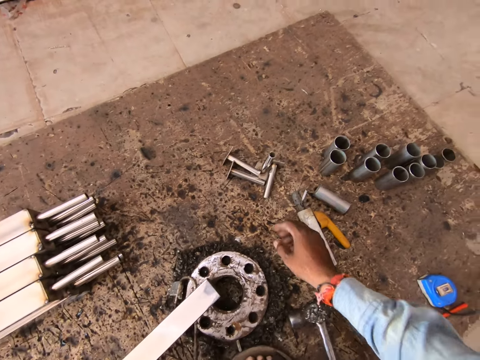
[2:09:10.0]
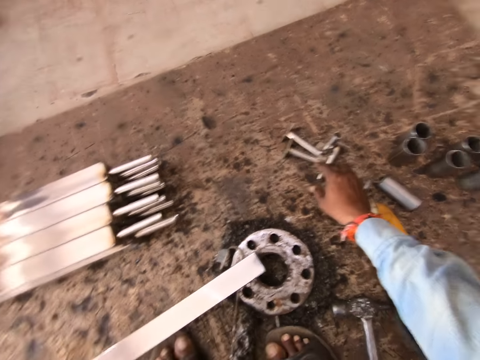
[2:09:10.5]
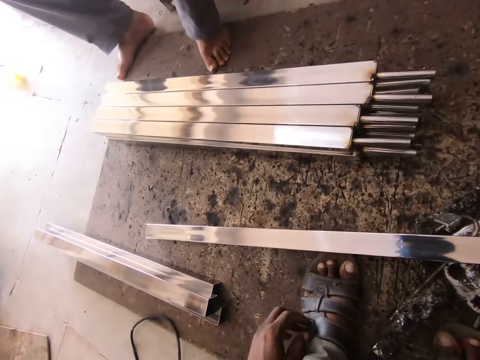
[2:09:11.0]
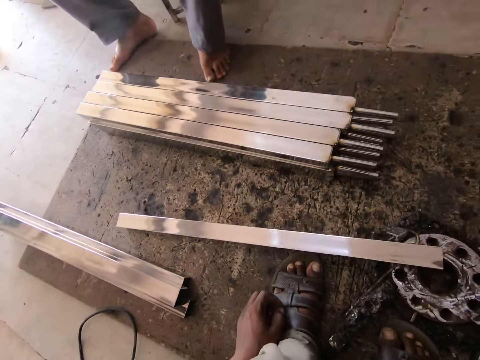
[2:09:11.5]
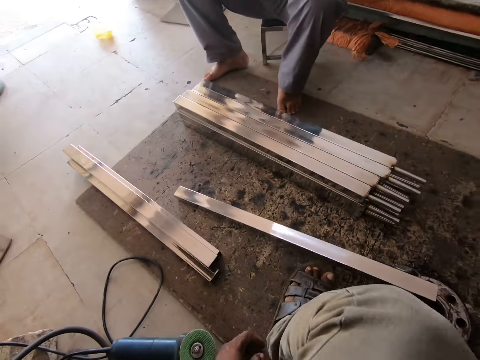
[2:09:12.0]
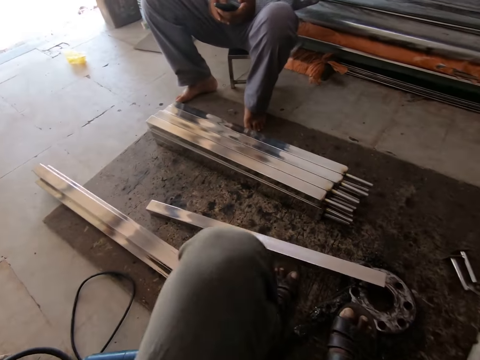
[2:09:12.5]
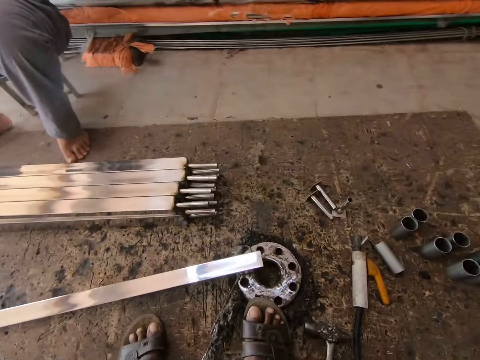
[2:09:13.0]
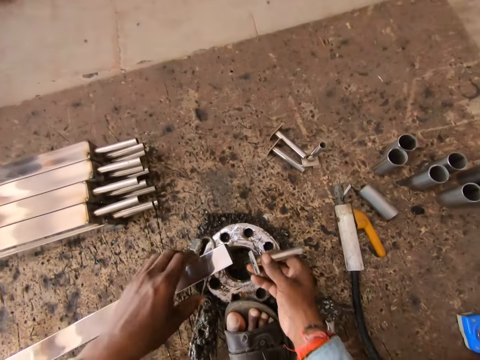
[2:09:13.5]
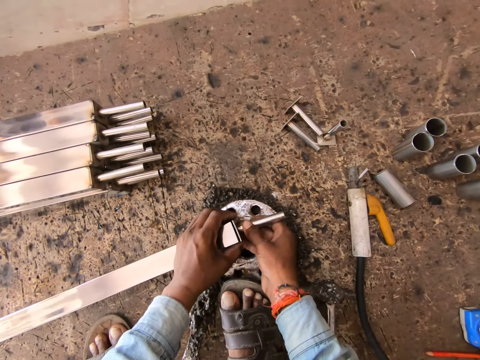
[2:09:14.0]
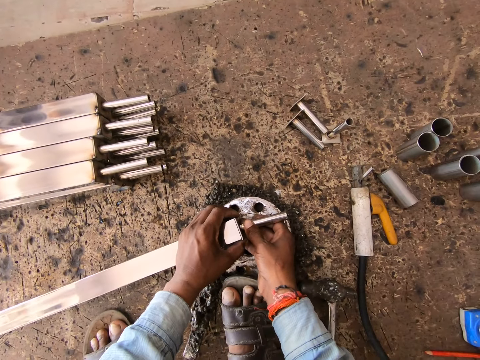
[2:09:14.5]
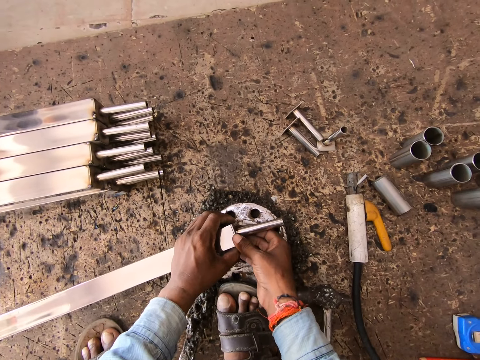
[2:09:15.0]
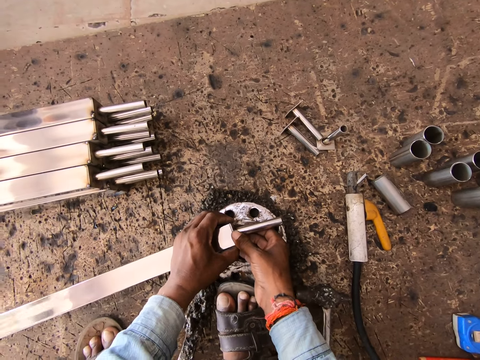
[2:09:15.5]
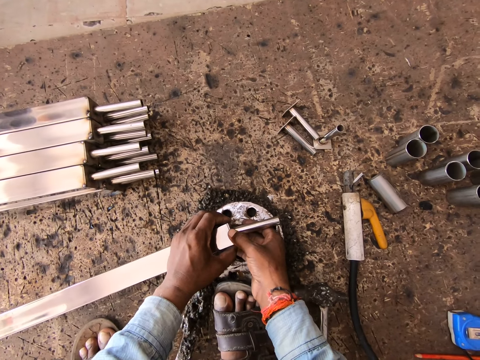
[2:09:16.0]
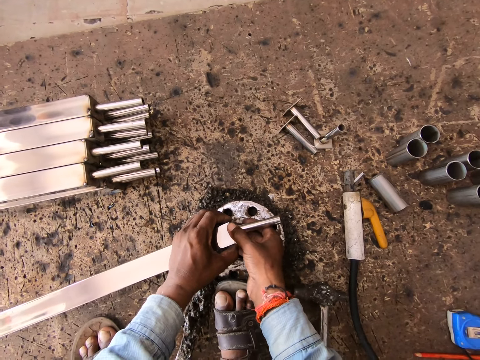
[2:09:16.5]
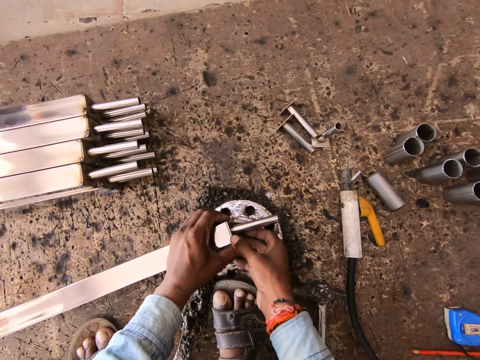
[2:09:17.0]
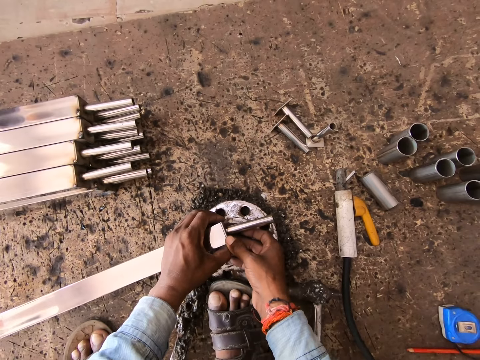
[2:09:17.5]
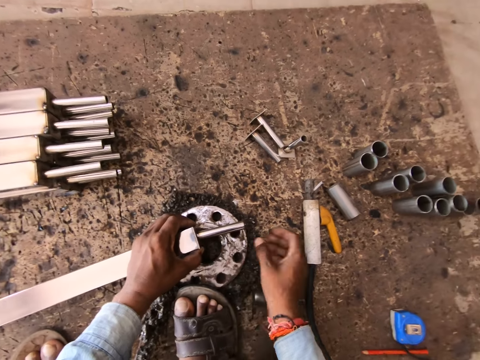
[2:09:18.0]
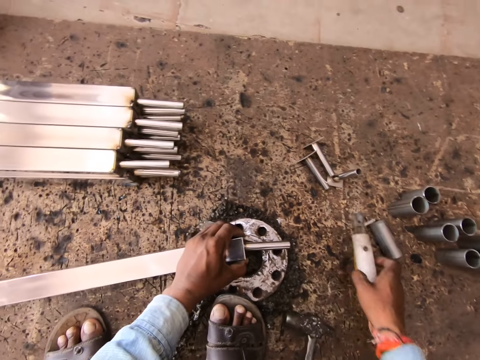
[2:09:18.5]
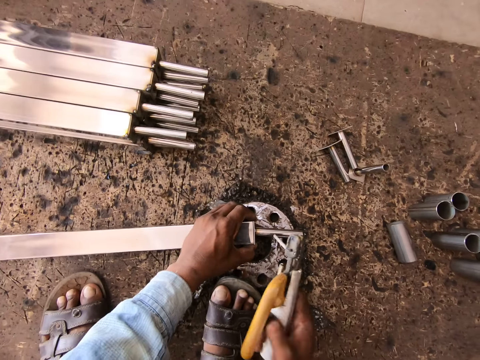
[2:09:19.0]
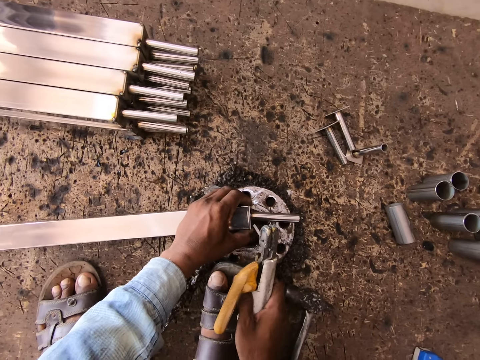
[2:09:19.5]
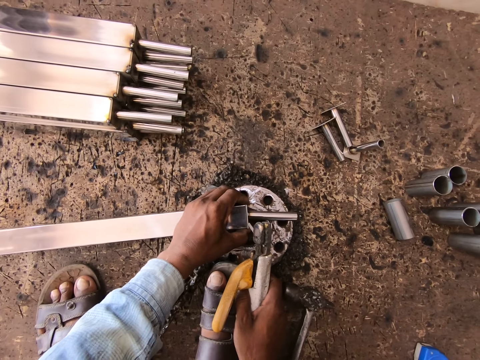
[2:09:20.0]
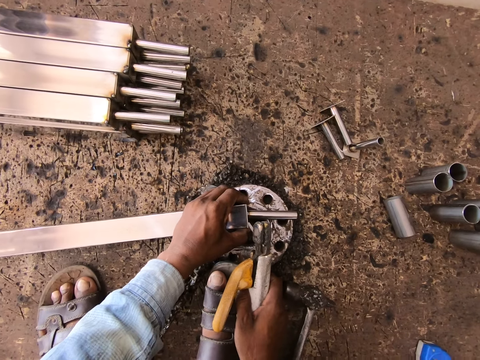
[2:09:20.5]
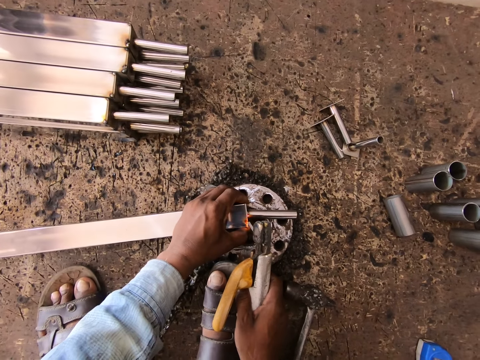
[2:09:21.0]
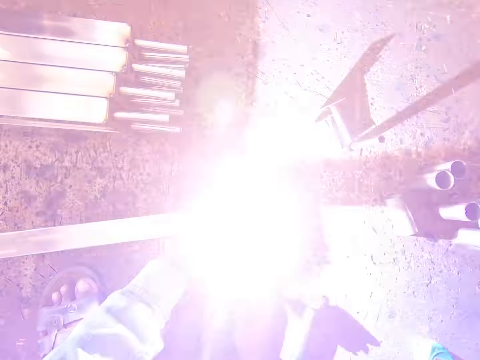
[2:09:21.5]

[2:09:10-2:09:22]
The camera wearer places the steel tube on the flange with his left hand. He picks a metal pipe from the floor with his right hand. He looks around. He fits the metal pipe to the steel tube with both hands. He picks the welding gun from the floor with his right hand. He welds the steel tube on the flange with the welding gun in his right hand.

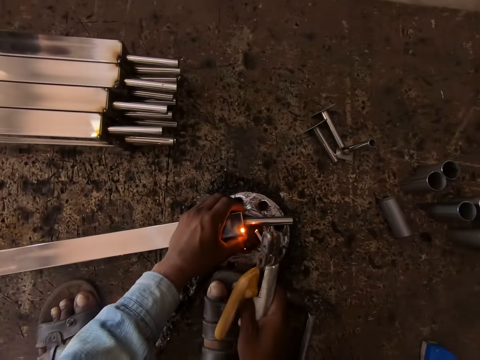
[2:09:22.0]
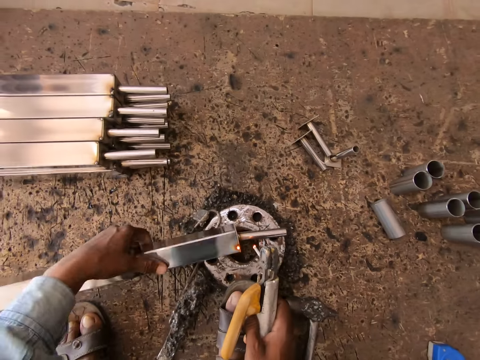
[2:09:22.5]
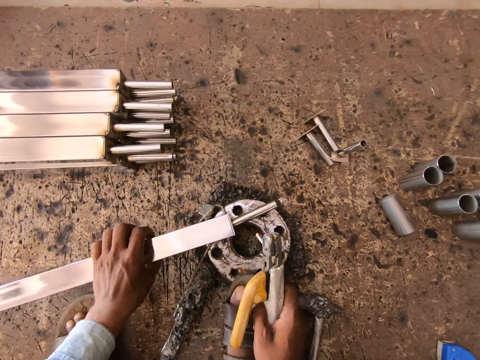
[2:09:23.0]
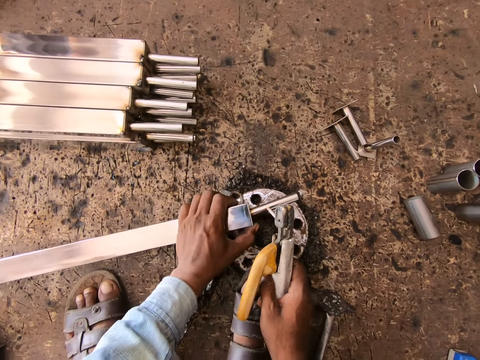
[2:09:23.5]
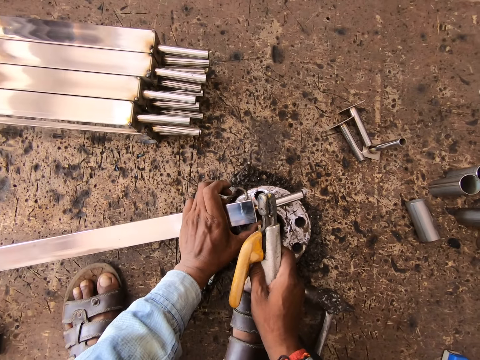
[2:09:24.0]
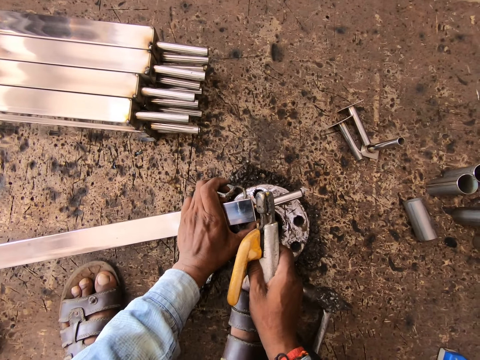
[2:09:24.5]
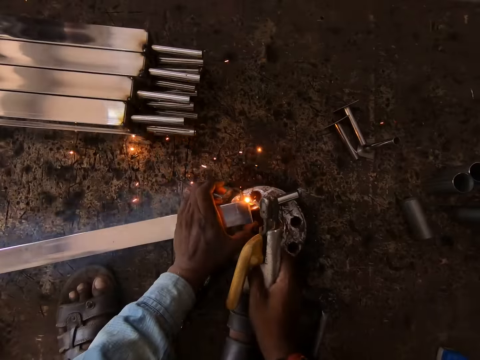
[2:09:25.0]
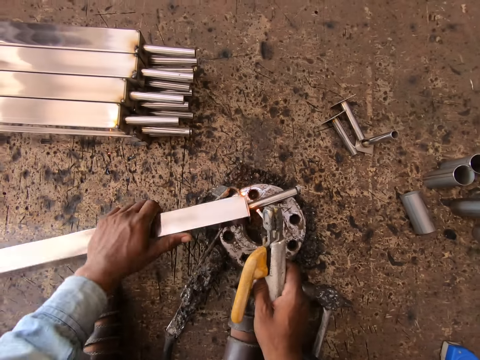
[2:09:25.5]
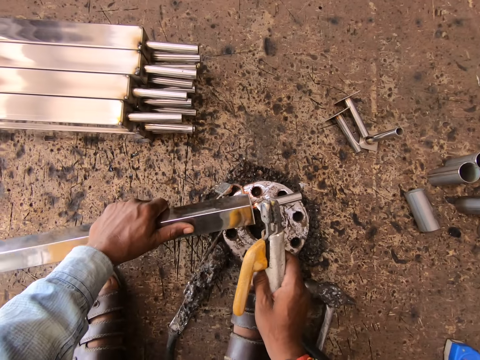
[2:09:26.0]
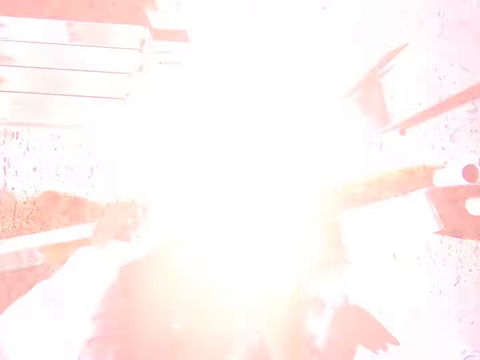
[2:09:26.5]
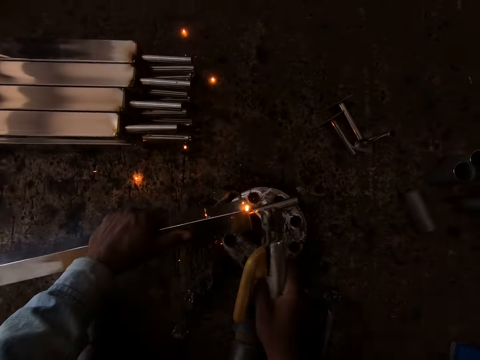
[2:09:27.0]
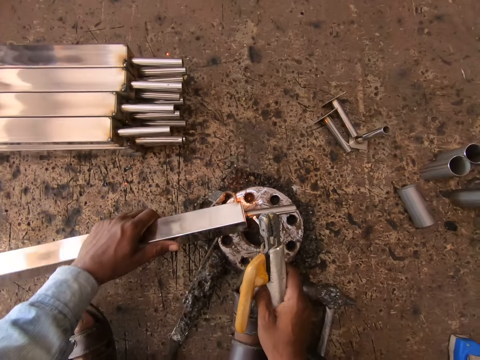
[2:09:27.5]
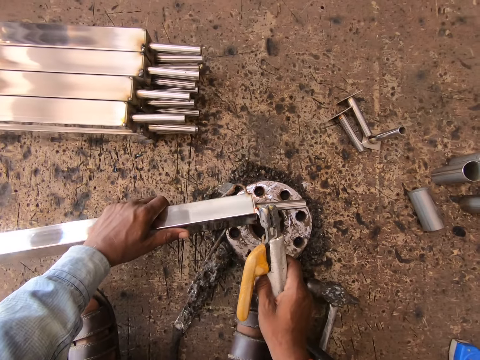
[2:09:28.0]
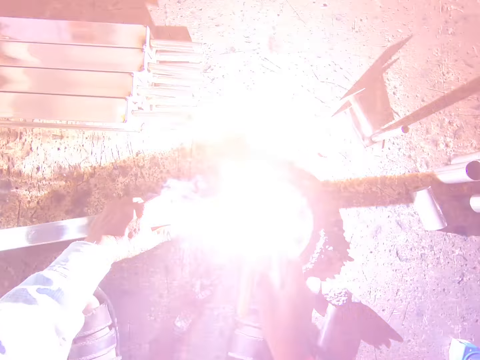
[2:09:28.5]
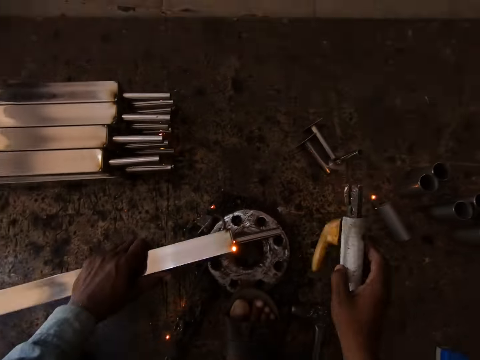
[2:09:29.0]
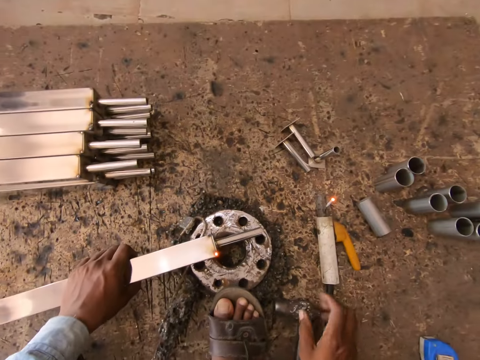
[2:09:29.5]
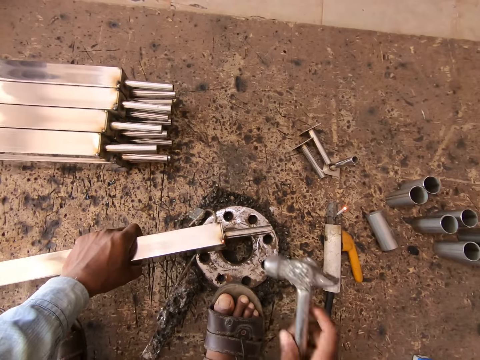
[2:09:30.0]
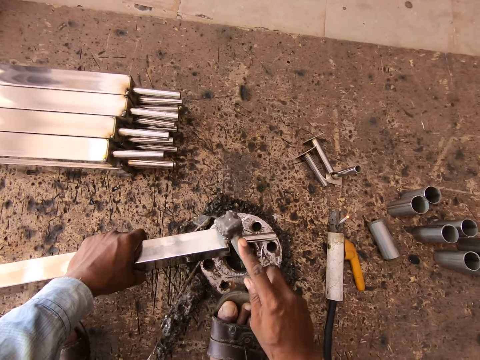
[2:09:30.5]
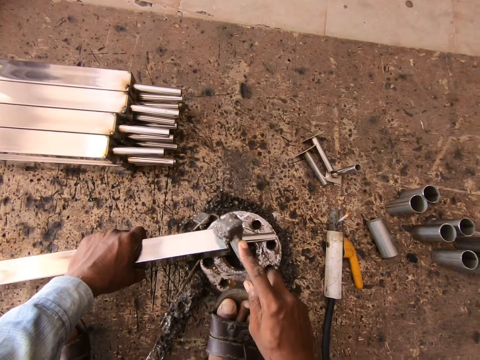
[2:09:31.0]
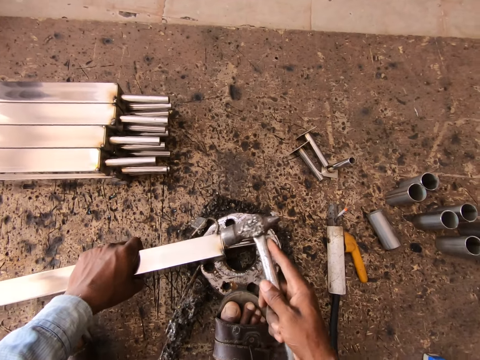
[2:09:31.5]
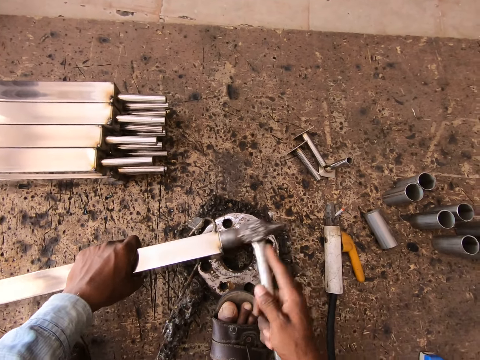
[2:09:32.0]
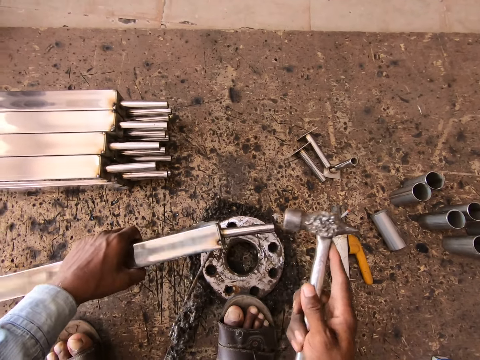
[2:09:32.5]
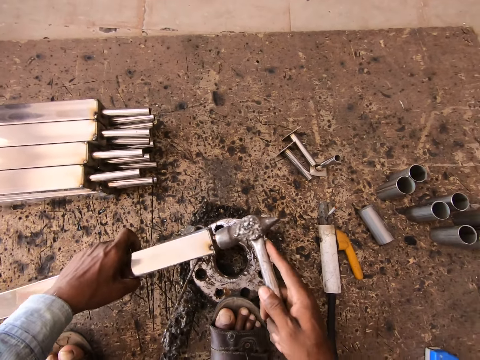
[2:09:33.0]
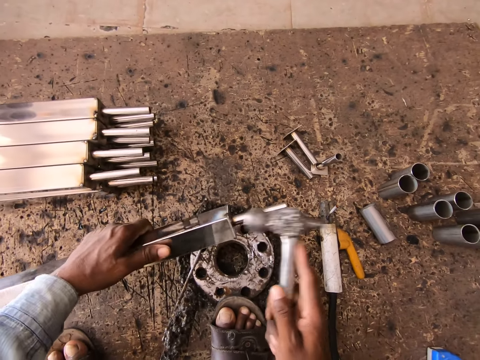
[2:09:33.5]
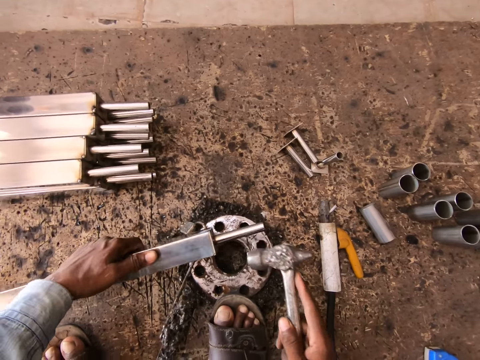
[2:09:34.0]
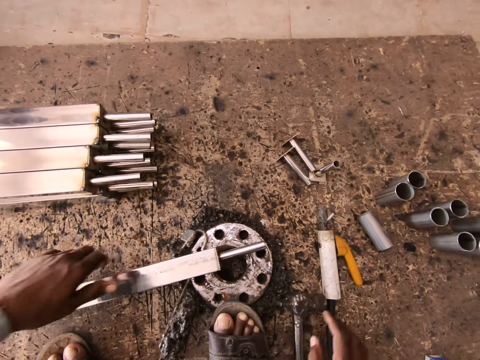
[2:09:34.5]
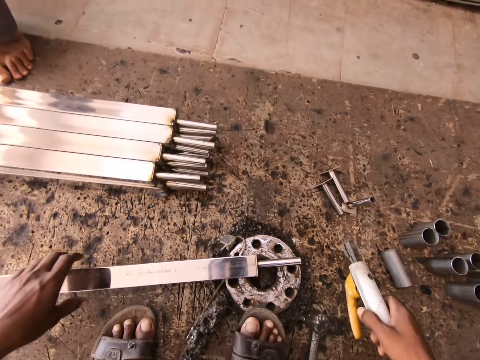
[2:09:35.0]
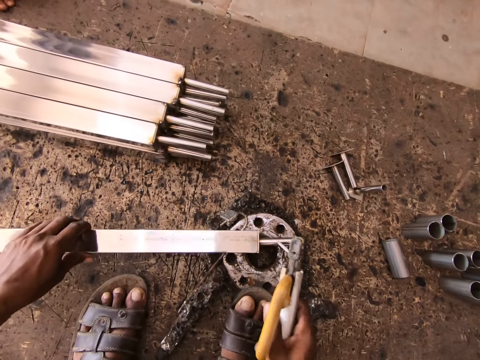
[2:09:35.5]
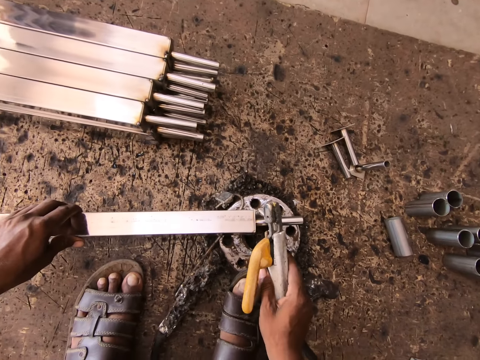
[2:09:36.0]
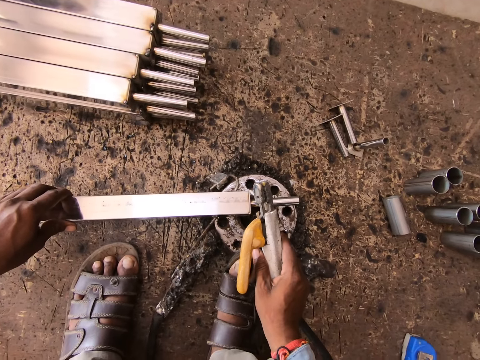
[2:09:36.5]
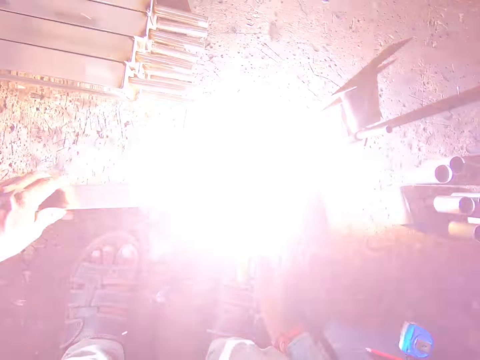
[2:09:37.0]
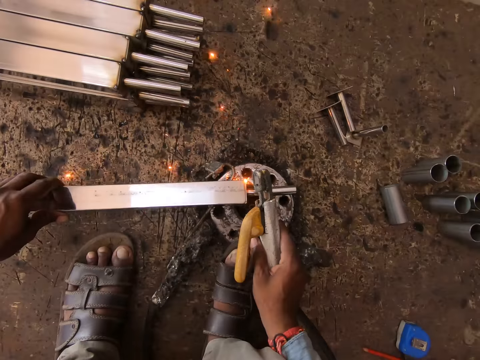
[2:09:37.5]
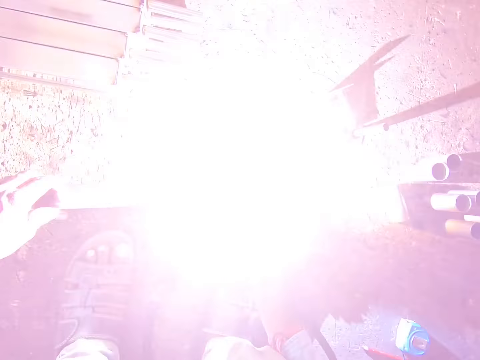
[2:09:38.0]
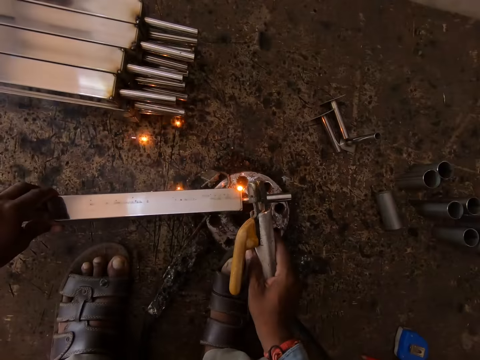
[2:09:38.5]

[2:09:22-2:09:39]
The camera wearer turns the steel tube on the flange with his left hand. He welds the steel tube on the flange with the welding gun in his right hand. He turns the metal rod. He welds the metal. He drops the welding gun on the floor with his right hand. He picks the hammer from the floor with his right hand. He hits the steel tube on the flange with the hammer in his right hand. He lifts the steel tube from the flange with his left hand. He hits the steel tube with the hammer in his right hand. He drops the steel tube on the flange with his left hand. He drops the hammer on the floor with his right hand. He picks the welding gun from the floor with his right hand. He holds the steel tube on the flange with his left hand. He welds the steel tube on the flange with the welding gun in his right hand.
